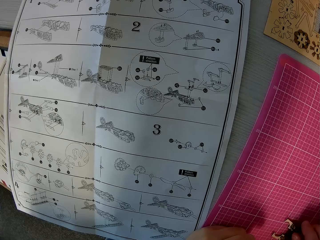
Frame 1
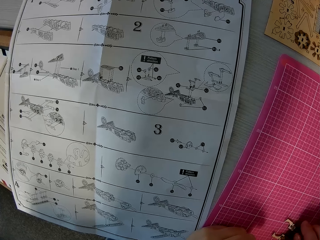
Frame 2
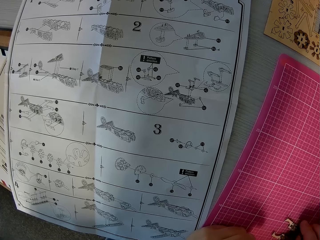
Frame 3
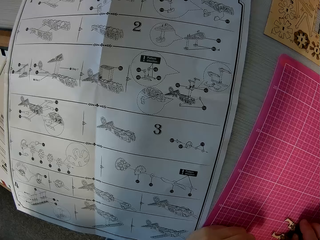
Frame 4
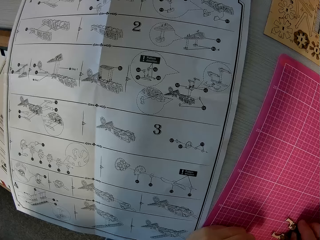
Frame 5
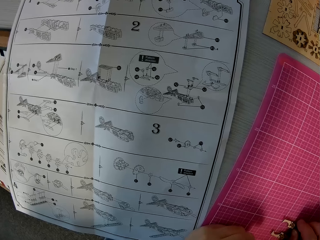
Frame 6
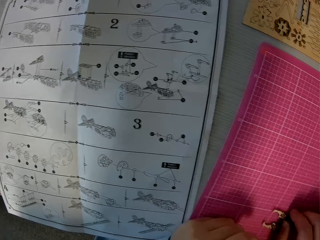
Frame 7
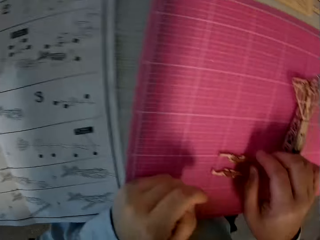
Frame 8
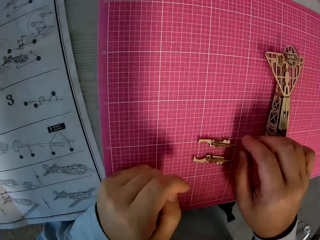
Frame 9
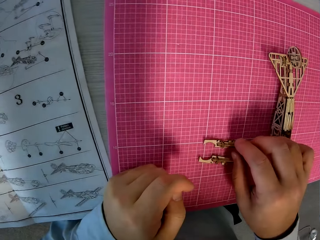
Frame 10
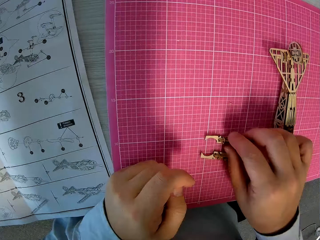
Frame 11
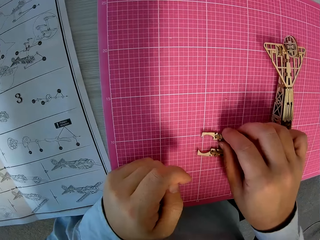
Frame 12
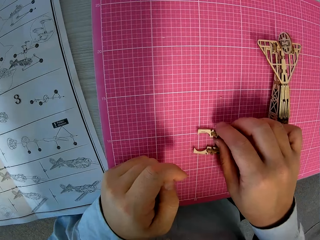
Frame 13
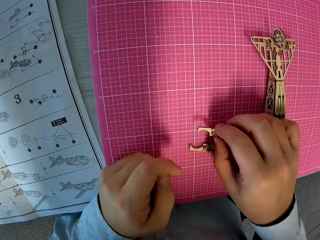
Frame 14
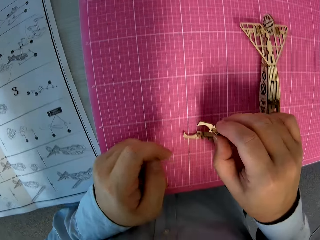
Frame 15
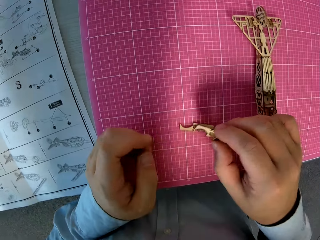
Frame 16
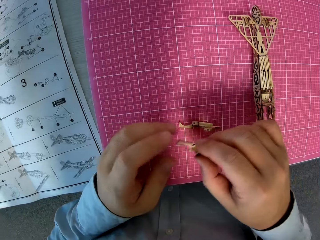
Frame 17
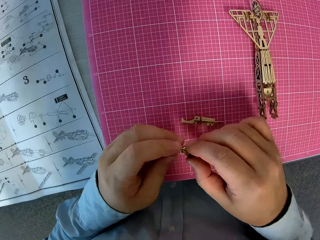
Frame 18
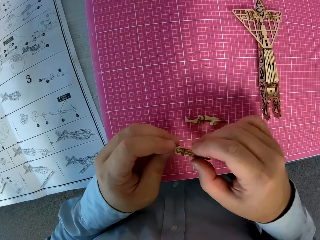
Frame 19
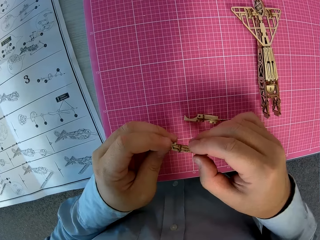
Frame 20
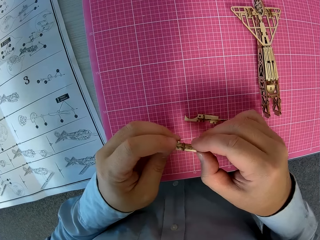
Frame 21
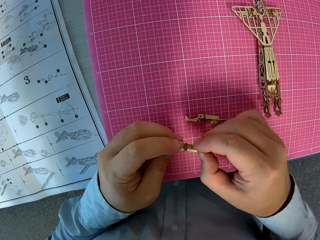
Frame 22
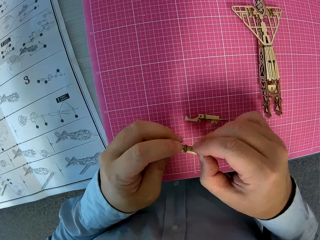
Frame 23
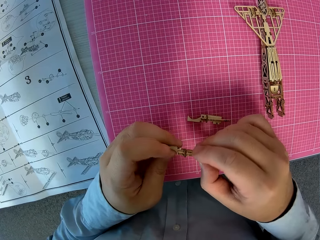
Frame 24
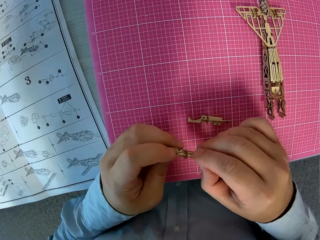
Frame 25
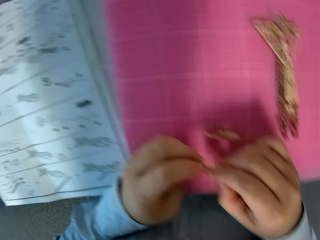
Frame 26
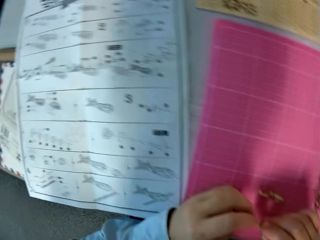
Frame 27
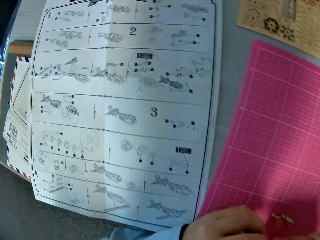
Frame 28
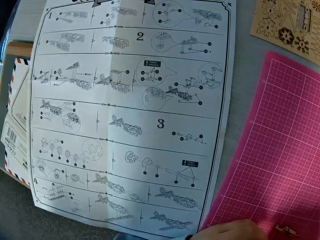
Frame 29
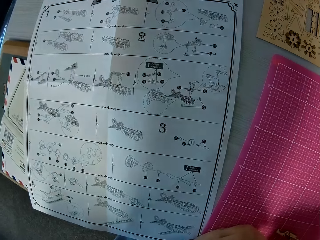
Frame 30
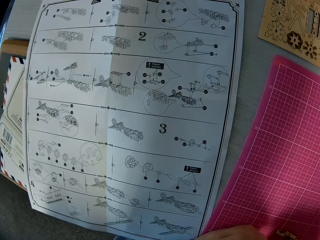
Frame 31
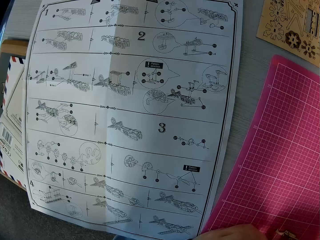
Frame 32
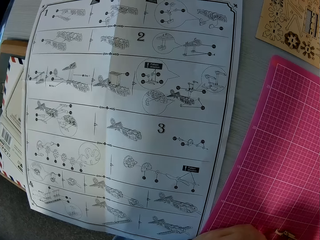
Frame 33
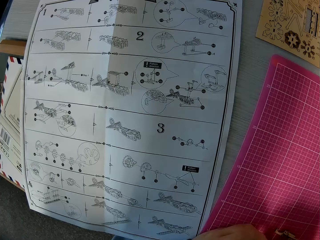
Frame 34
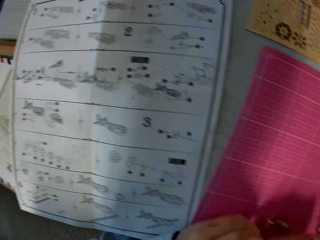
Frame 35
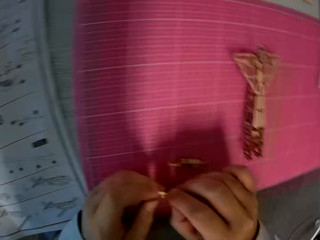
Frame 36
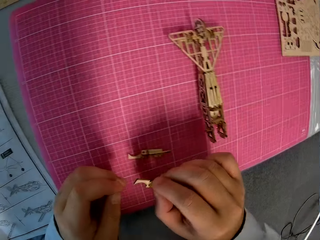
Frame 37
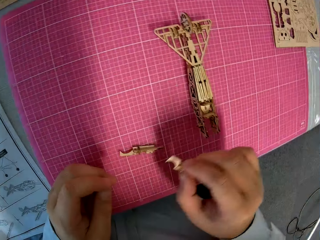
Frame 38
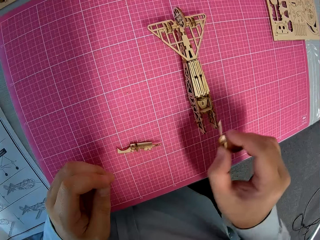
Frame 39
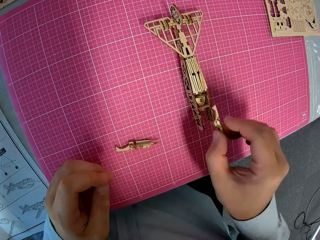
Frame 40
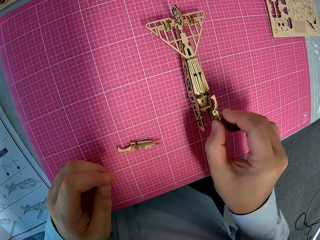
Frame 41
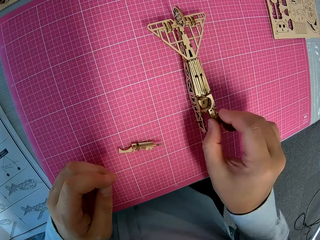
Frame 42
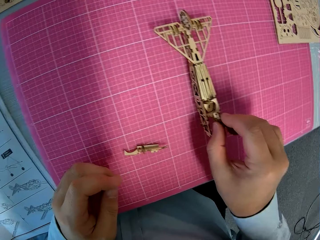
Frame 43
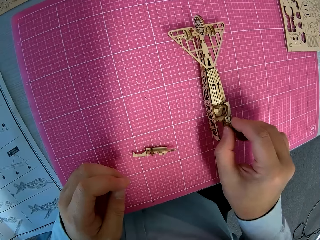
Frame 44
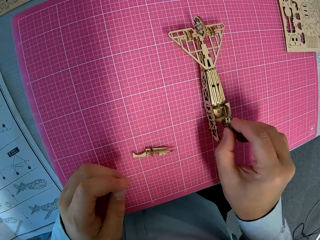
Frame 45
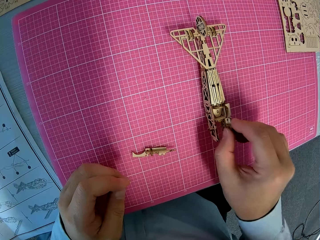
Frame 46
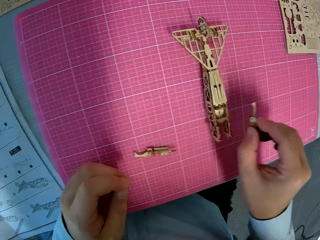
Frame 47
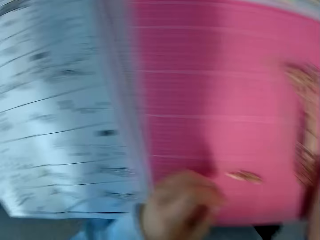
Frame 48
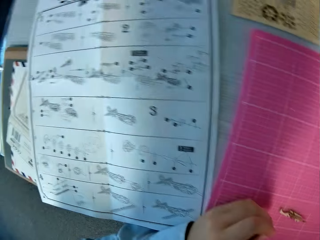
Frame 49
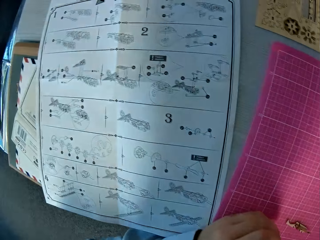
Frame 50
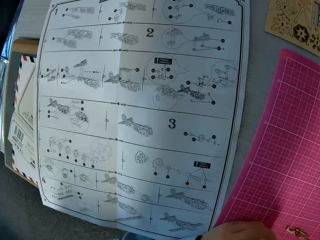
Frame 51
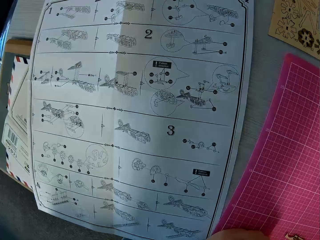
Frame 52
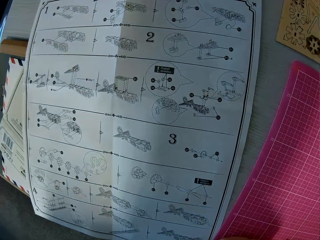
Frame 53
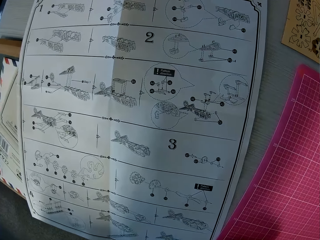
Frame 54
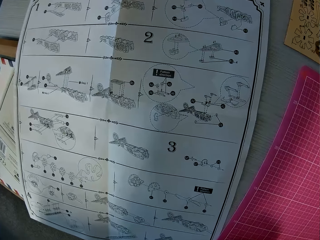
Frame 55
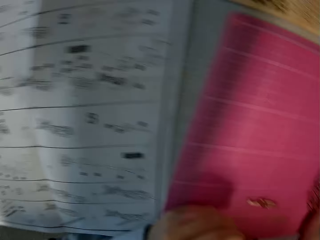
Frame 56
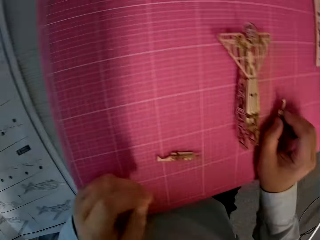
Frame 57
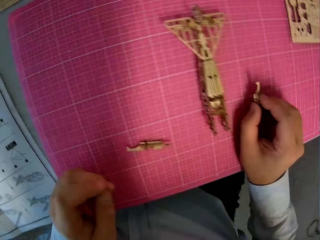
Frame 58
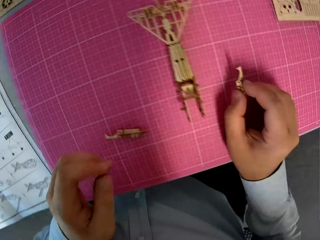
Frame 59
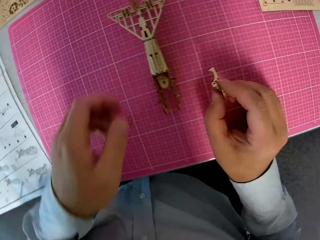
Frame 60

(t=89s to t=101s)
The camera wearer picks up a piece of paperboard or the wooden pieces from the cutting mat on the desk. They look at the instruction manual. They touch the assembled wooden pieces with the wooden piece. They put the piece of paperboard on top of something. They glance at the instruction manual.

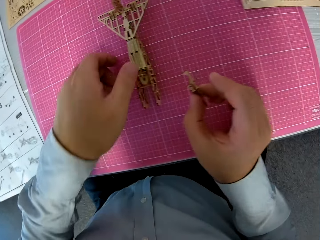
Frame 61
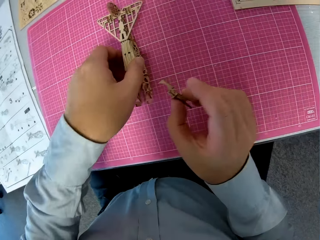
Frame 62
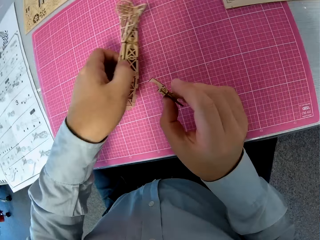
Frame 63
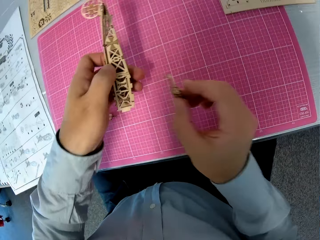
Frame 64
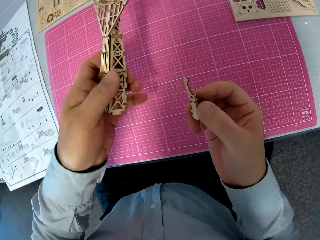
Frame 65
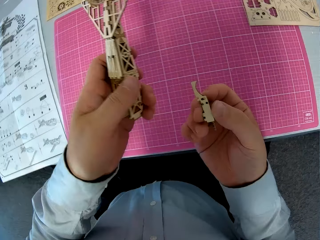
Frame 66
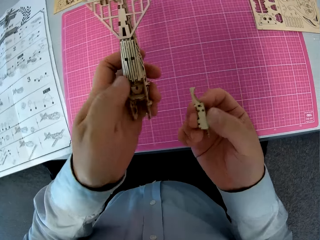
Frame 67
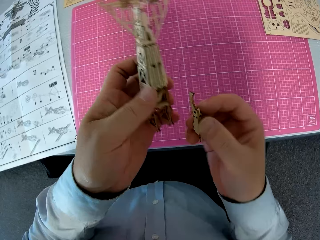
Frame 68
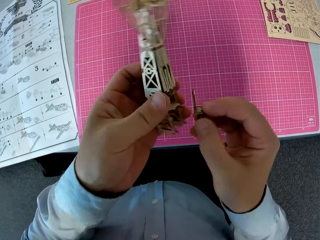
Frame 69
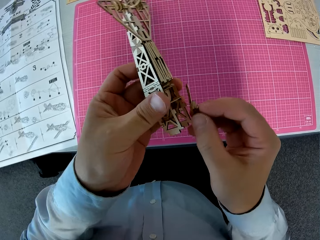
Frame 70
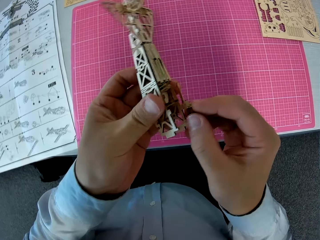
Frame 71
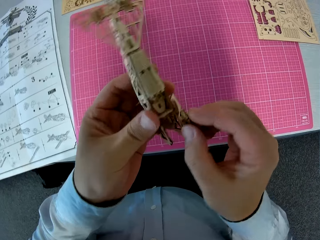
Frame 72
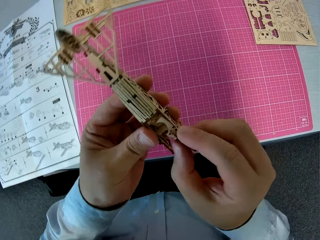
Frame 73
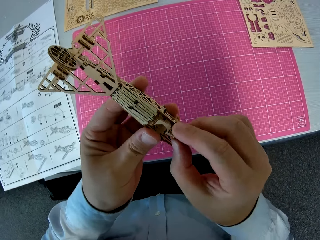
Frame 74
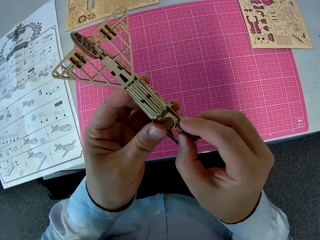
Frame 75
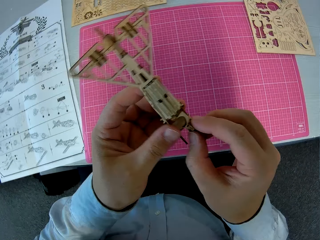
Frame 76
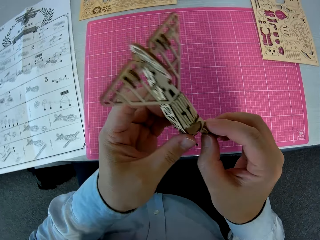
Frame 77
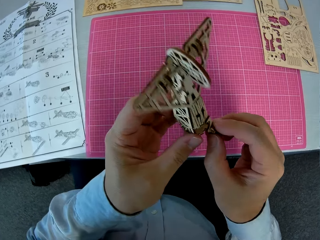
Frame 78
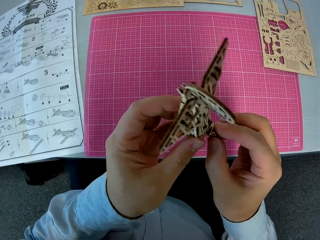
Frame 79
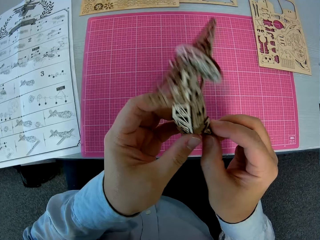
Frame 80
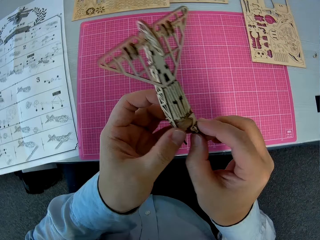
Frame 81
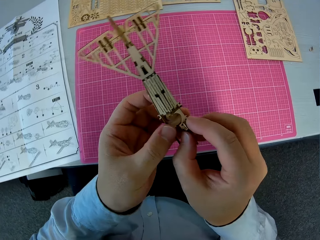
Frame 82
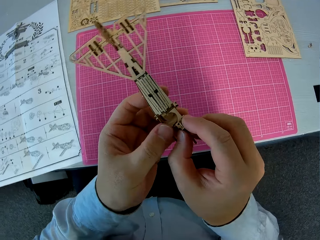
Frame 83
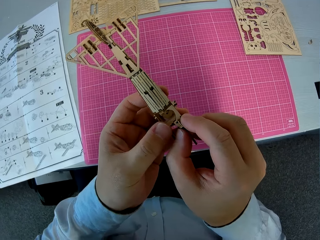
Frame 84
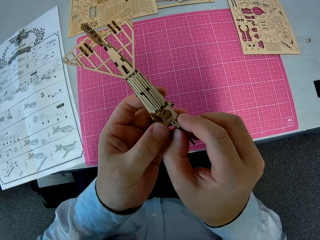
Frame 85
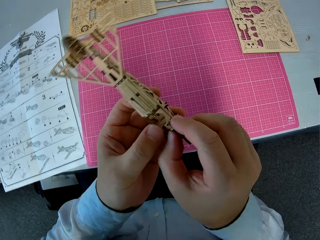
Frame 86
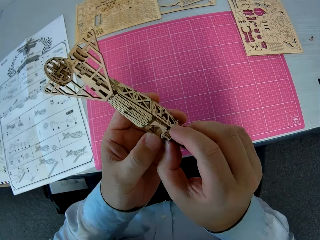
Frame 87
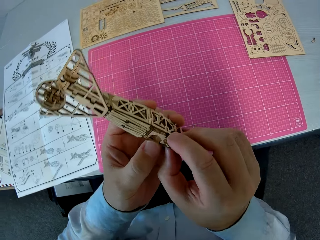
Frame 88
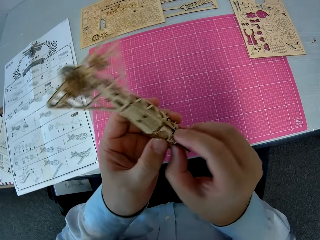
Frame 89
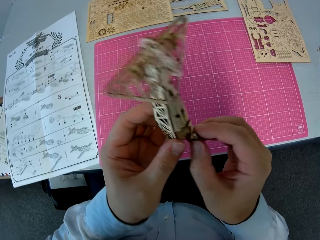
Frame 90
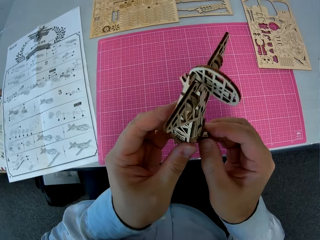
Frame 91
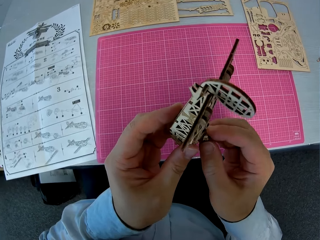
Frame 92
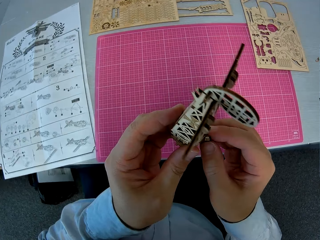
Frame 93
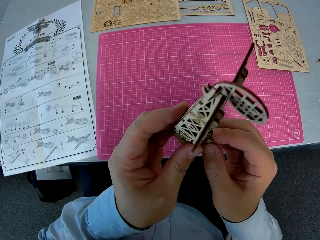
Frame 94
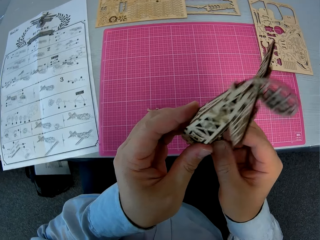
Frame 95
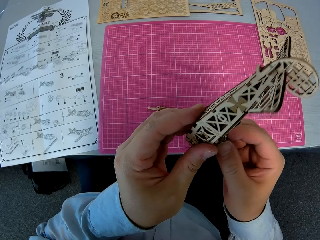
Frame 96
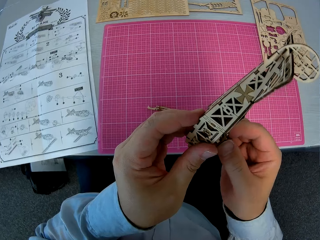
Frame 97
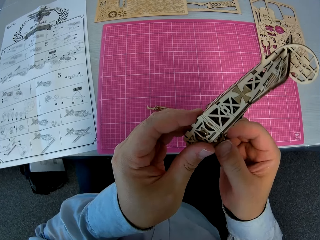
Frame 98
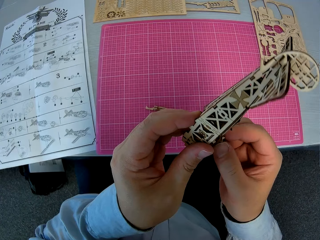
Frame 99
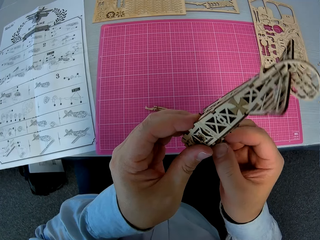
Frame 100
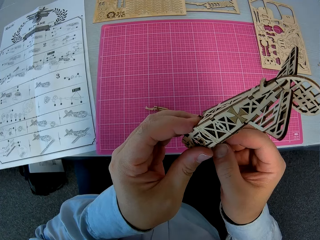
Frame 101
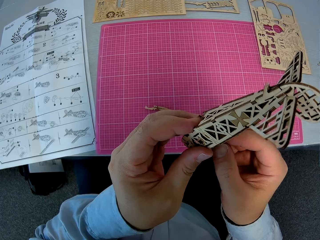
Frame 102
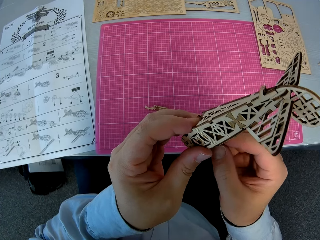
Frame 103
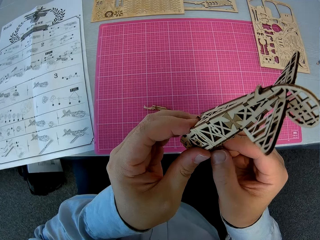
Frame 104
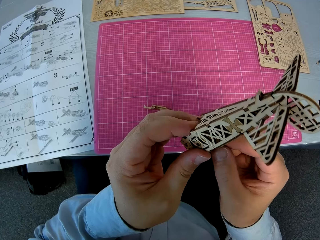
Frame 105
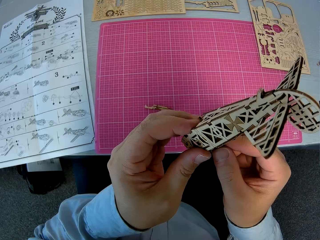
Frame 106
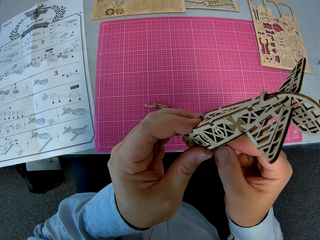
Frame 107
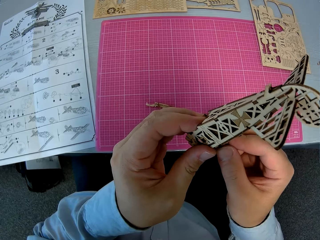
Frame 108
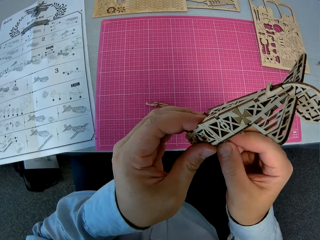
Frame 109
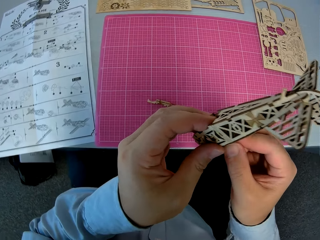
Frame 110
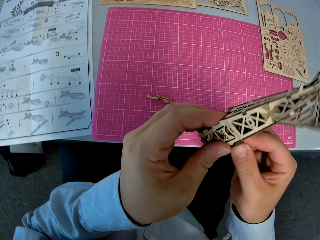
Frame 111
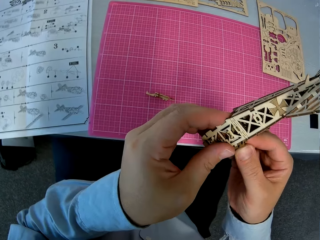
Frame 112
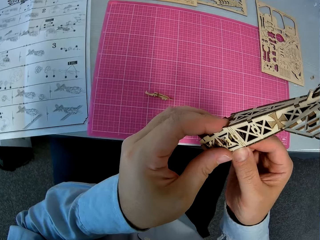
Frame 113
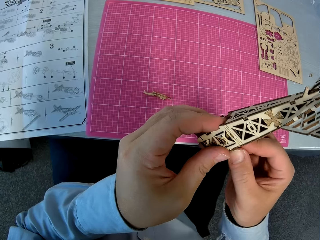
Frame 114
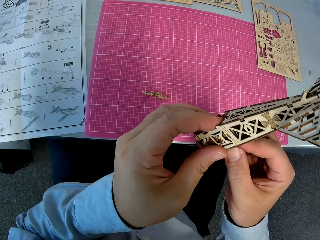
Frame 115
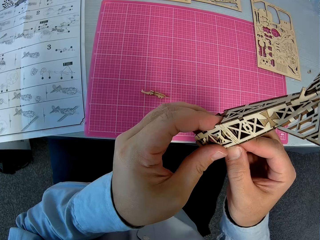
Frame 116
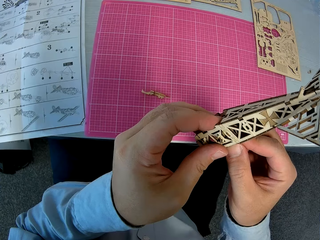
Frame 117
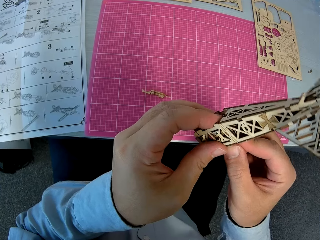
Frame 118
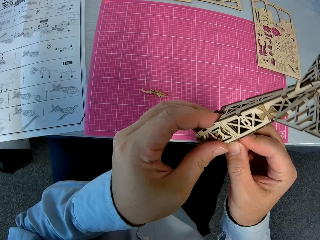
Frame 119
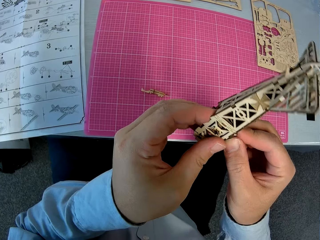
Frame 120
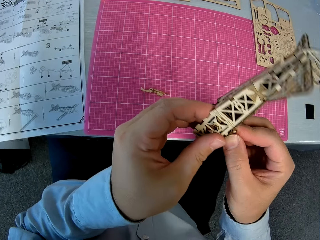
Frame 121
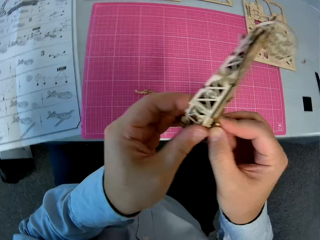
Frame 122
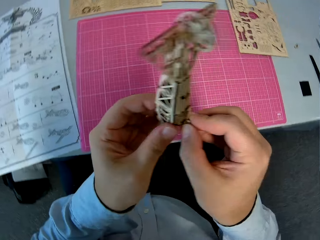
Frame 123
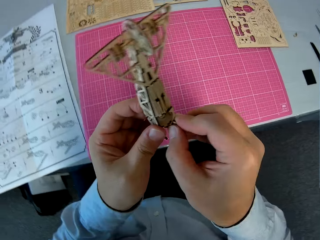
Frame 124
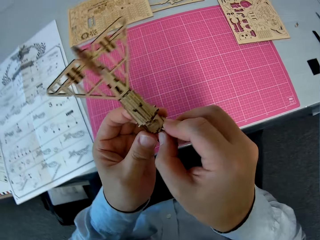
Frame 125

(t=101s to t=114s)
The camera wearer picks up the assembled wooden pieces from the cutting sheet with his left hand. He attaches the wooden piece to the assembled wooden pieces.
